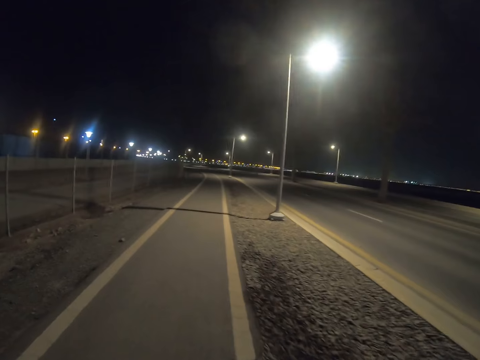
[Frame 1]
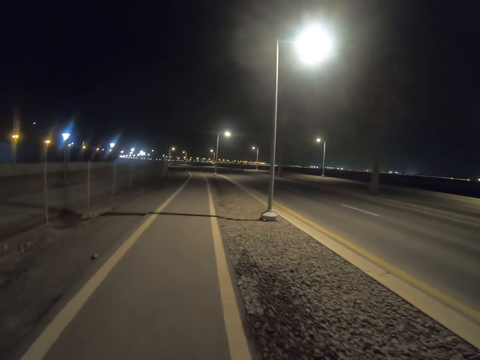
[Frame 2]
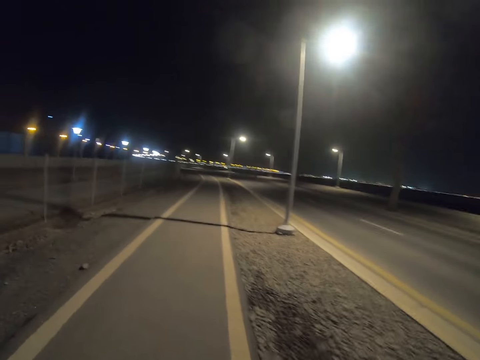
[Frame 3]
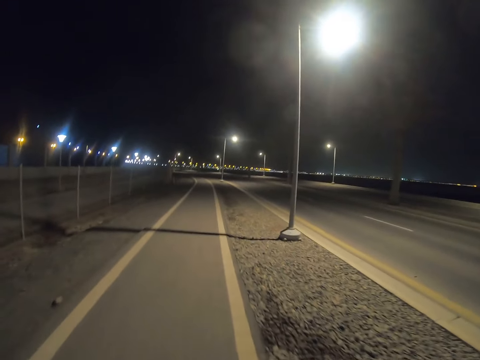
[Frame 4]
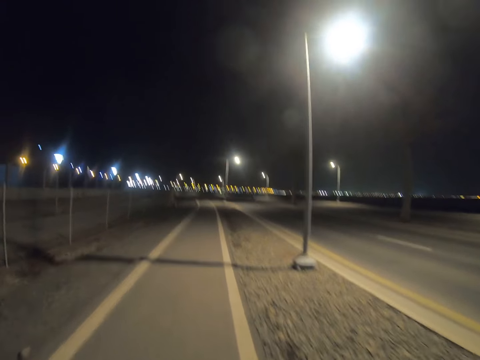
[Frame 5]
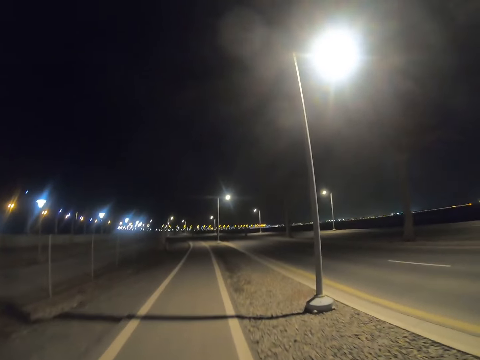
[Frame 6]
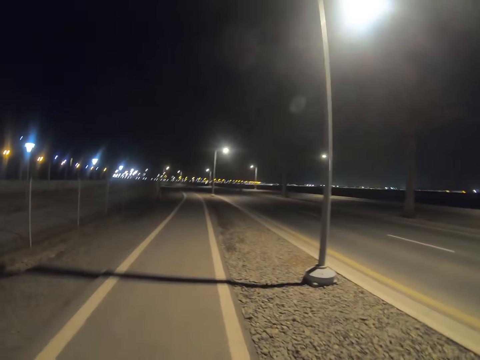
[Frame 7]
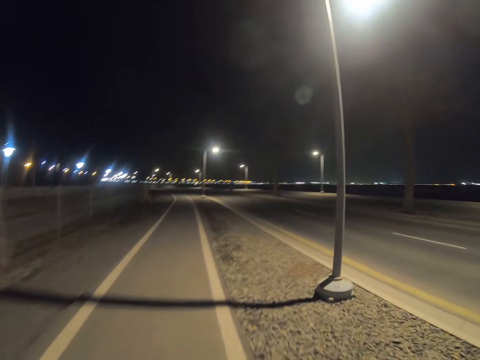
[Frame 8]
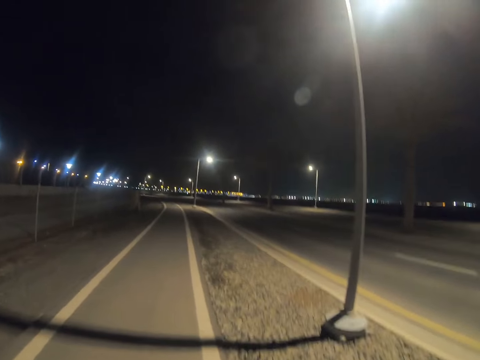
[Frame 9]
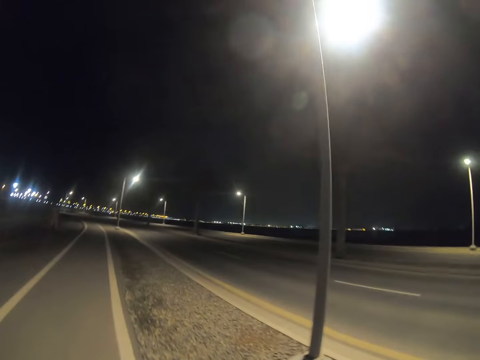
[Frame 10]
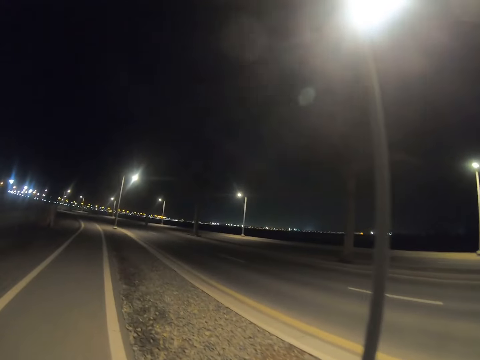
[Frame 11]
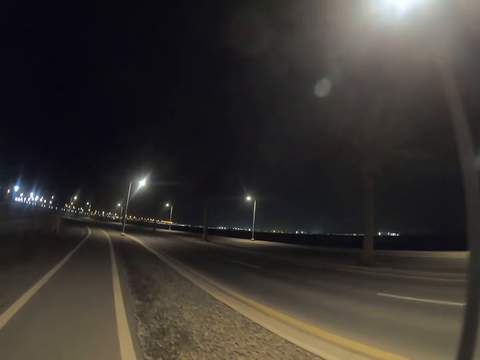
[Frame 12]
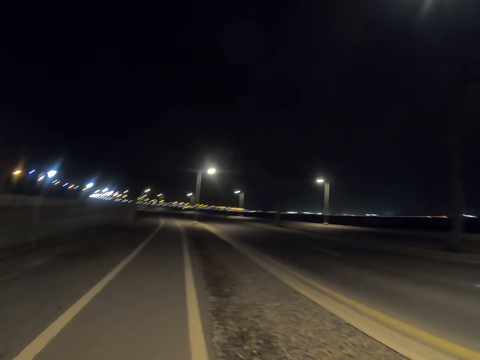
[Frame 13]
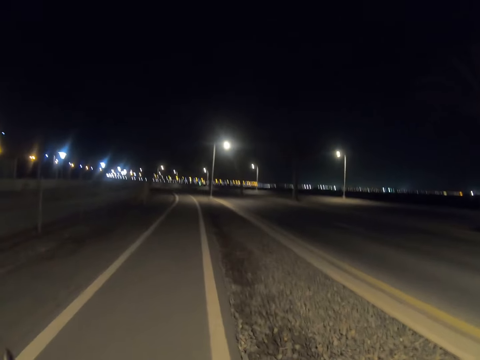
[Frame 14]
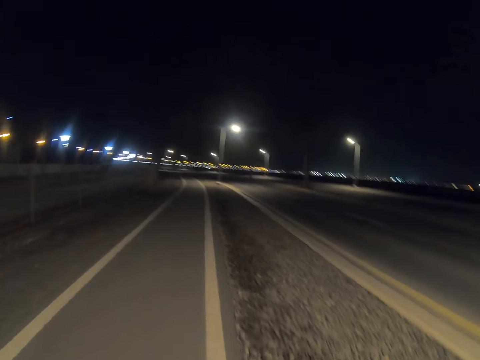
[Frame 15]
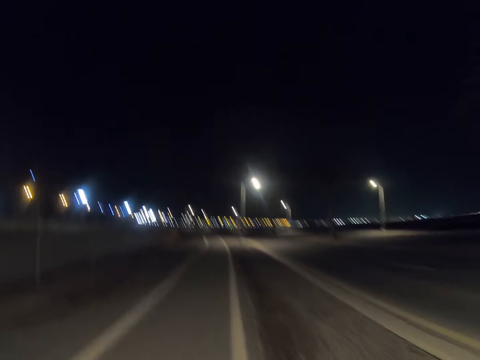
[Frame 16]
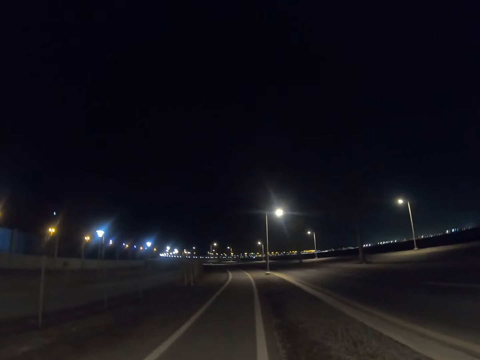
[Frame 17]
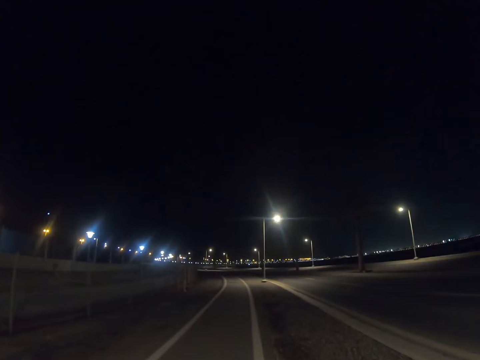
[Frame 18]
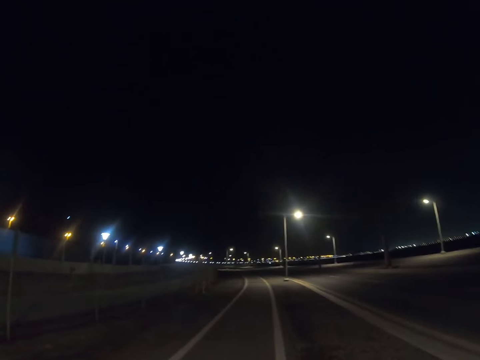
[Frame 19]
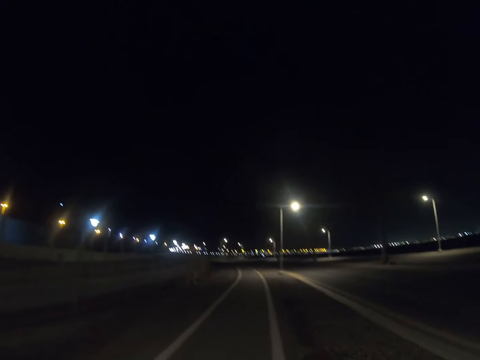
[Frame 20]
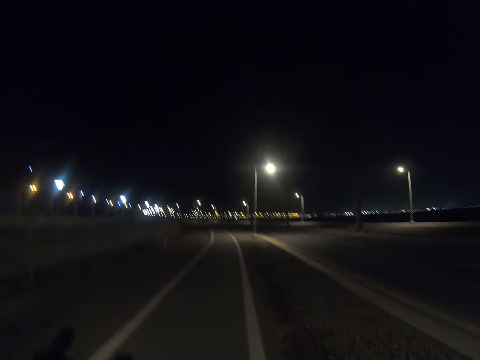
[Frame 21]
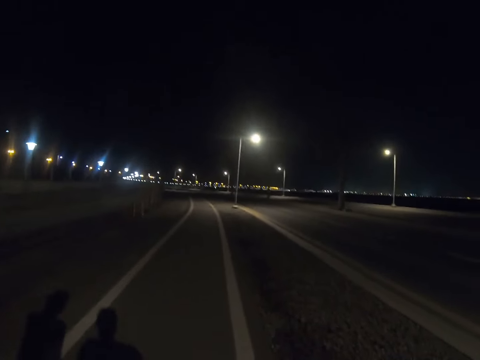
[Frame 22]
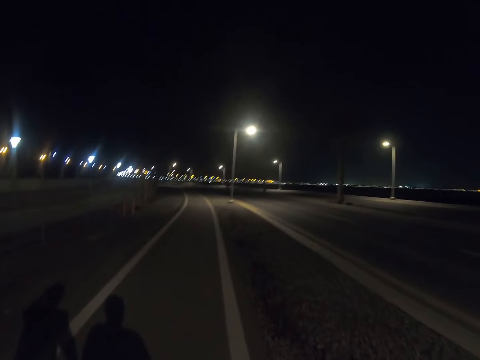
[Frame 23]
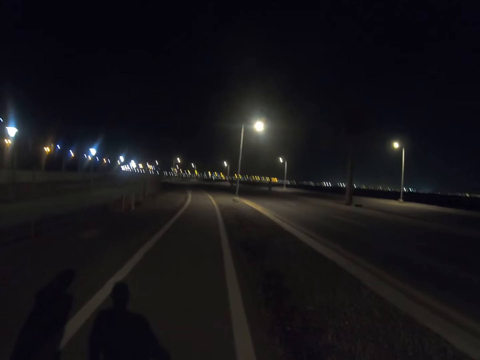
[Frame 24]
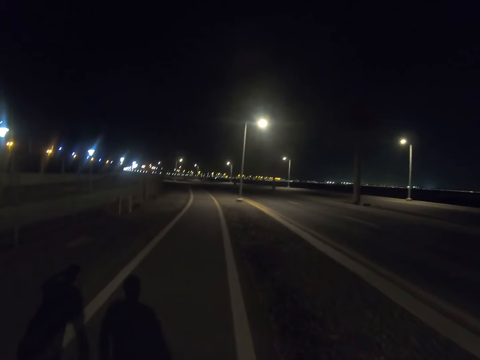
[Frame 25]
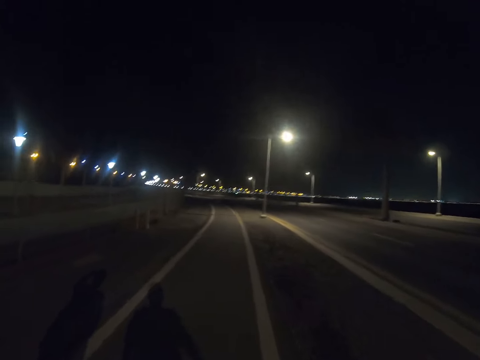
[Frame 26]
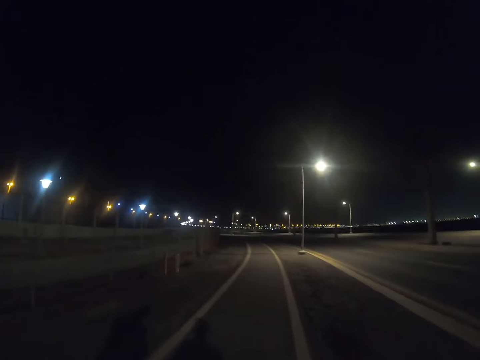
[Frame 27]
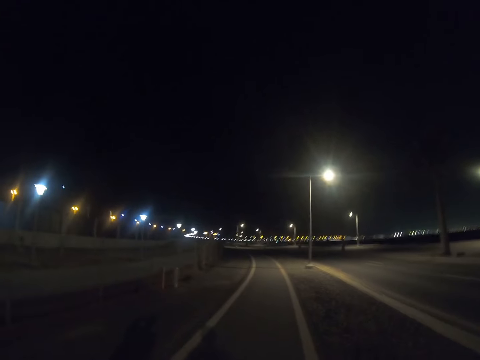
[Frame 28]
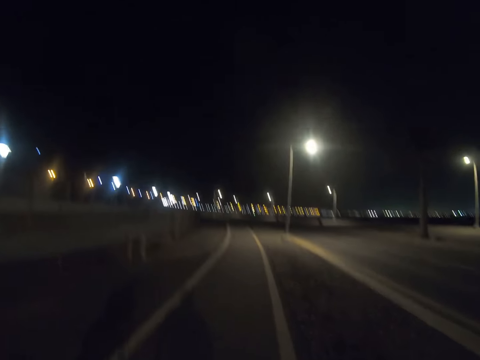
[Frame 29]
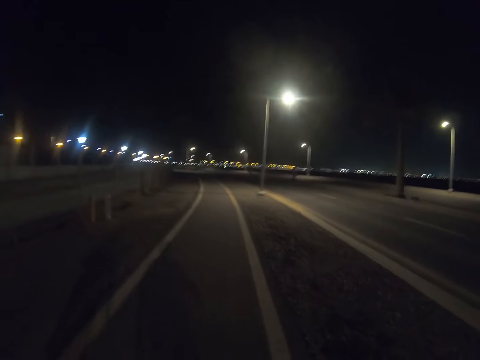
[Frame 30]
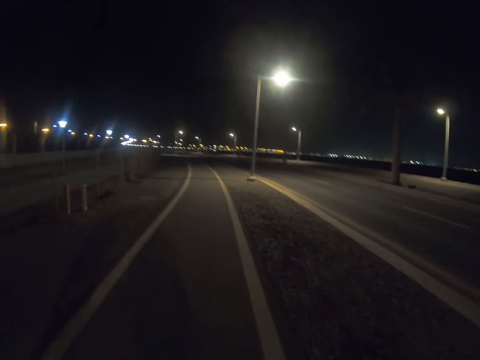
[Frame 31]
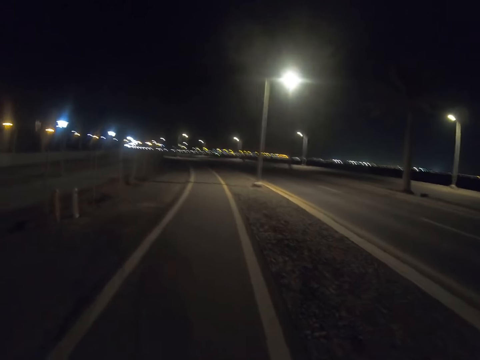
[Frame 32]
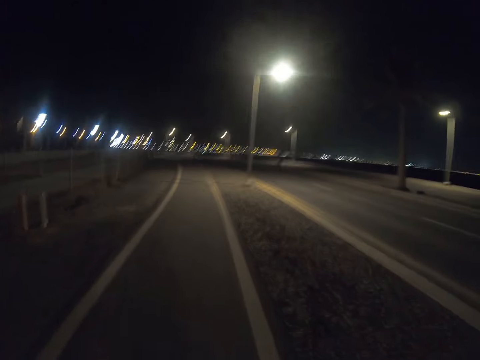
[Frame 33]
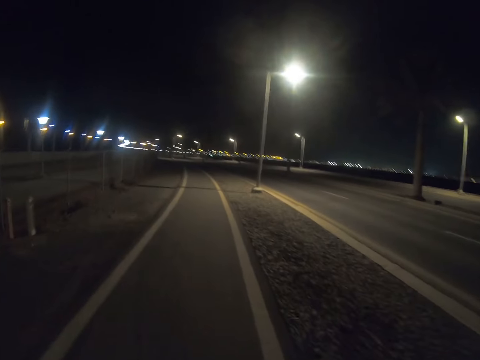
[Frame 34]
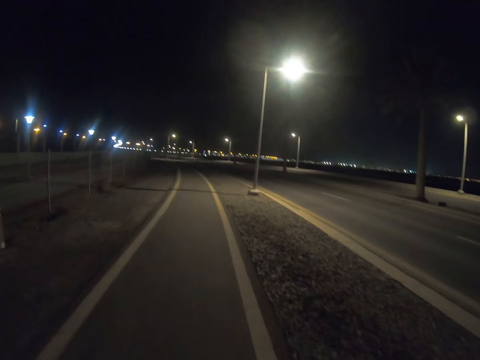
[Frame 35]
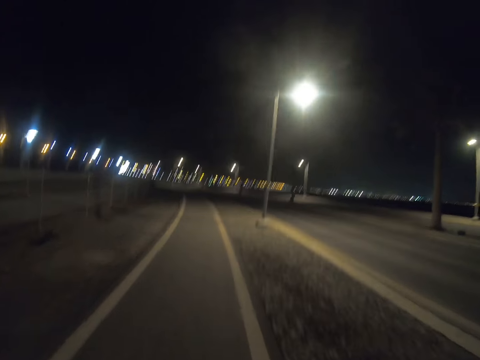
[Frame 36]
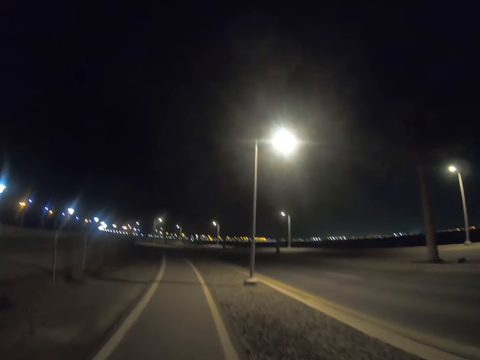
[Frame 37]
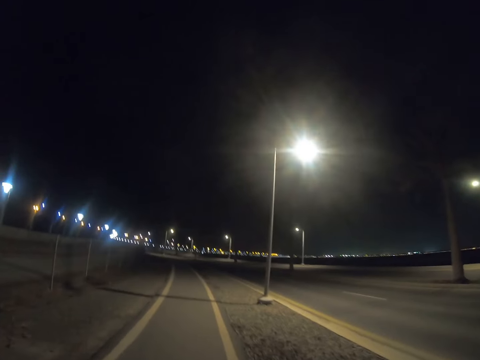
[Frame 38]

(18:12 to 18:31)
The camera wearer walks along the highway. A person walks along the highway. The camera wearer walks along the highway.

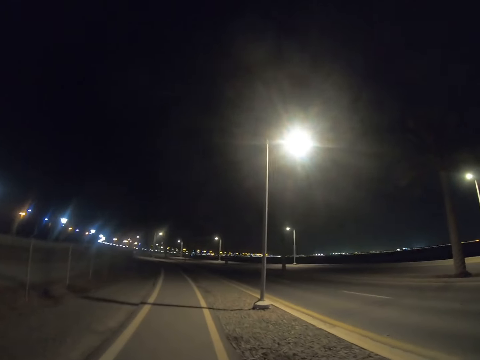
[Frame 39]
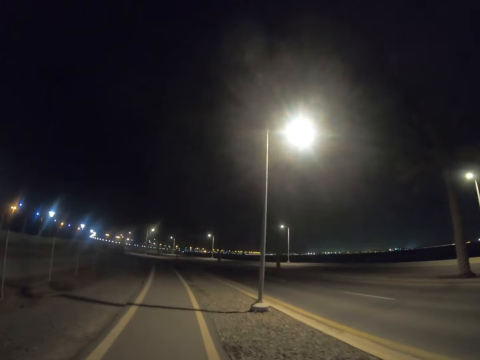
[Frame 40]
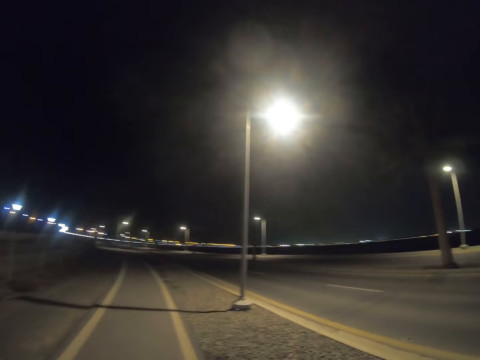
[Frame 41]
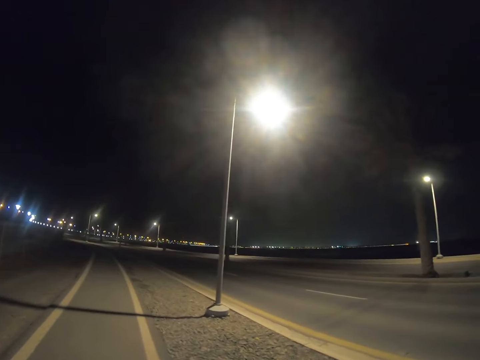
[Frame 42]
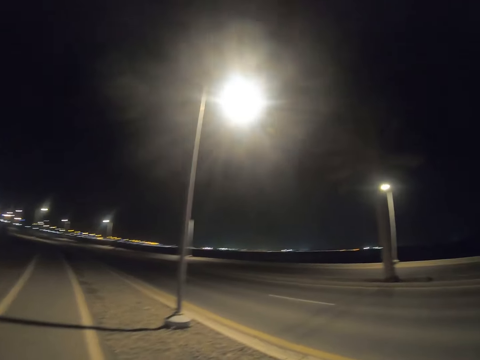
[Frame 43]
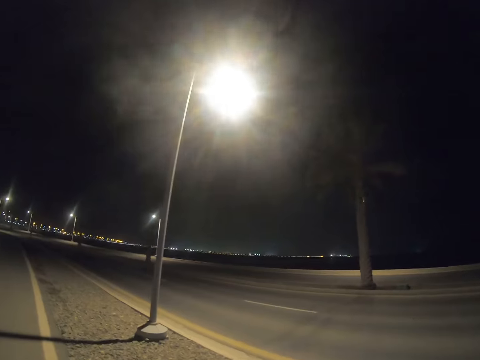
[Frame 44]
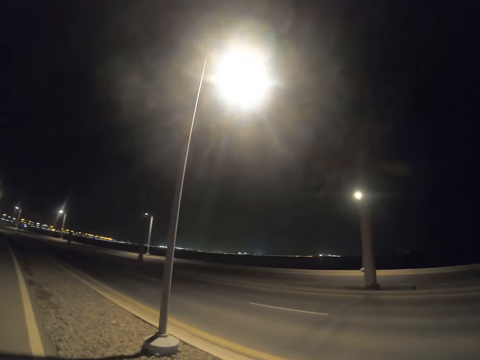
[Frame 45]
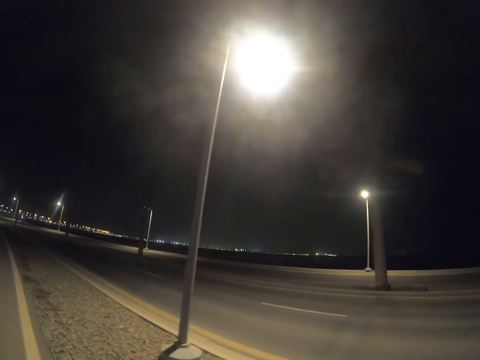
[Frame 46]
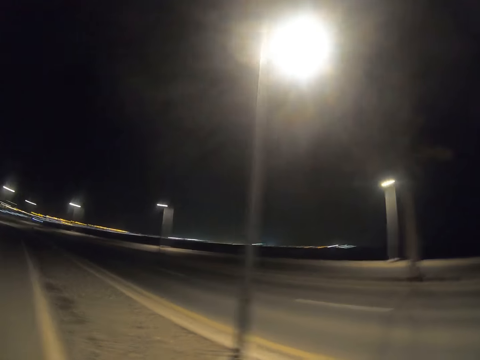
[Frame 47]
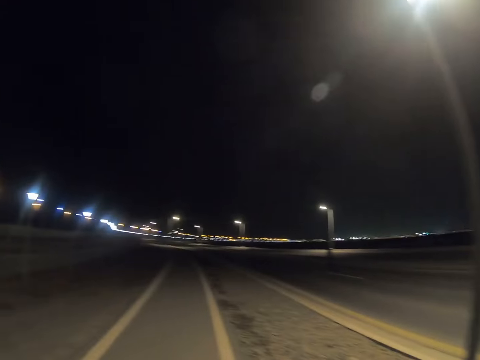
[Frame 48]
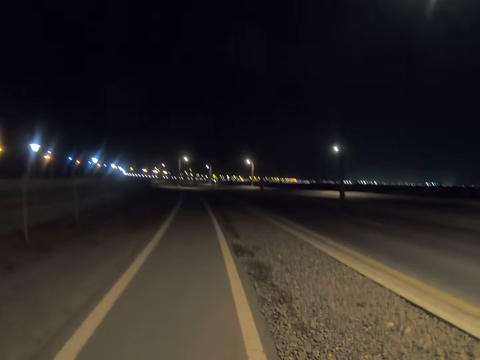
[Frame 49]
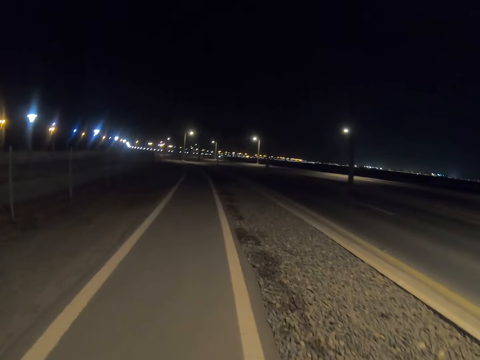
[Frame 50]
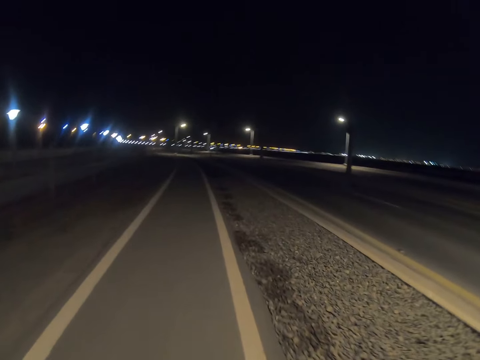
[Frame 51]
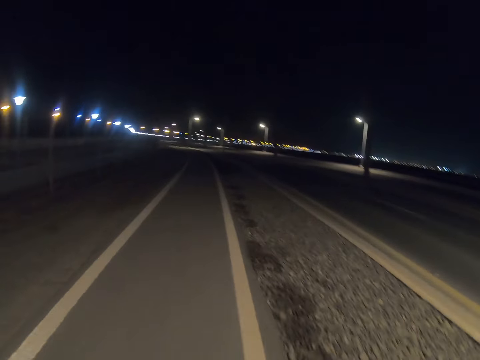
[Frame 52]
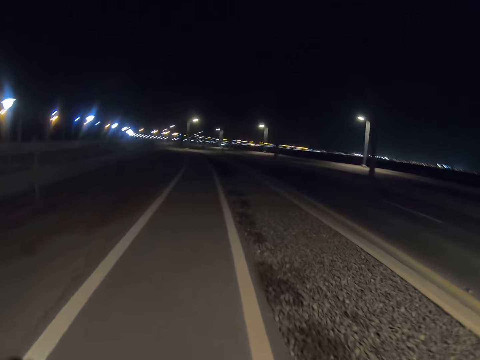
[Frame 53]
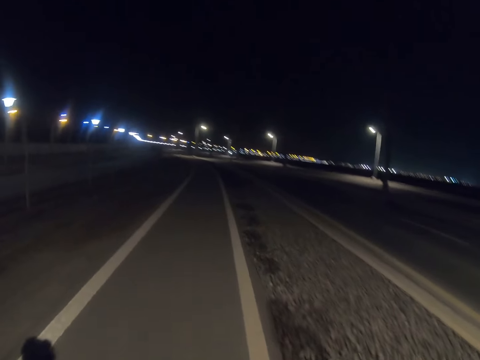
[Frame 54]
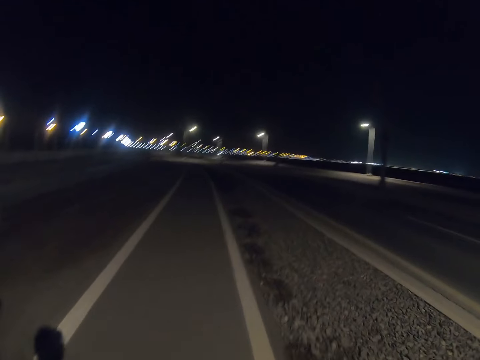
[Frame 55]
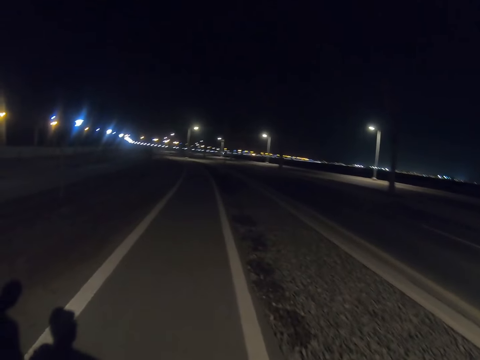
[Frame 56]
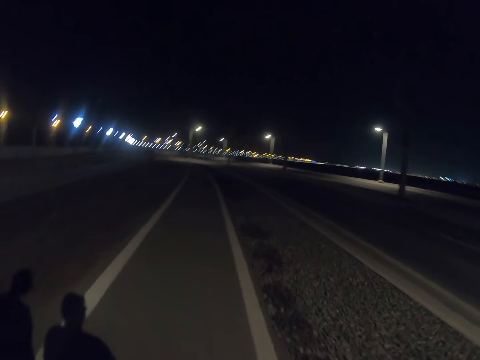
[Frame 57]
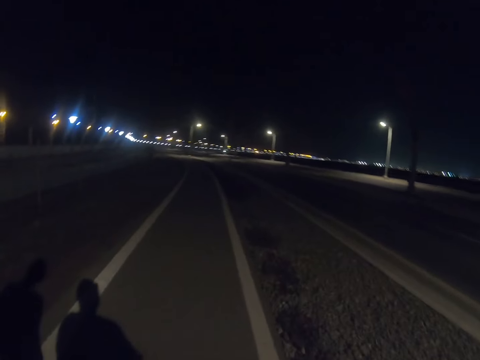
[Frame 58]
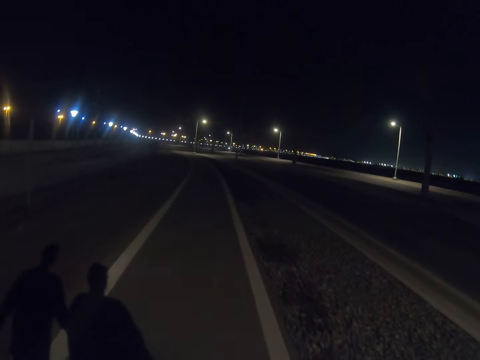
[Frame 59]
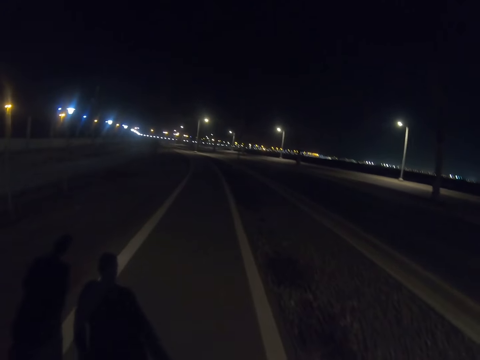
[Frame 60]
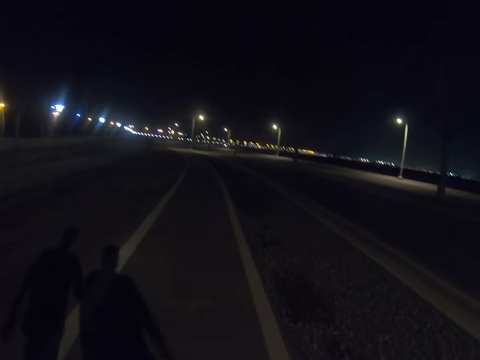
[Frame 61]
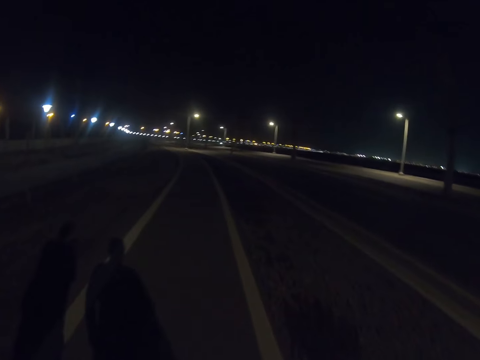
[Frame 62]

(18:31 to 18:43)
A person walks along the highway.
